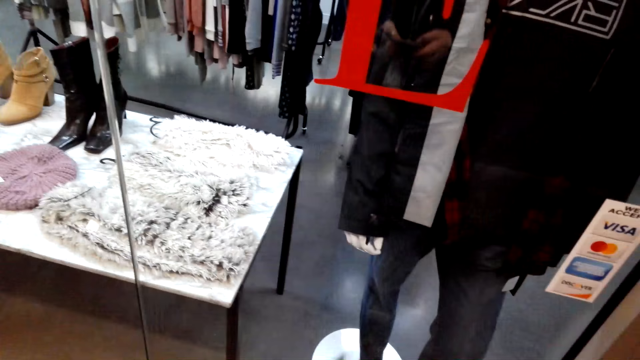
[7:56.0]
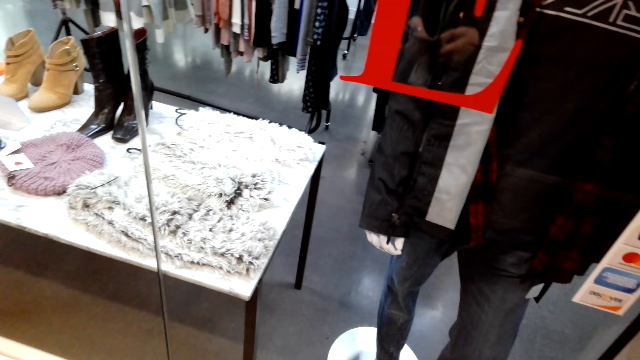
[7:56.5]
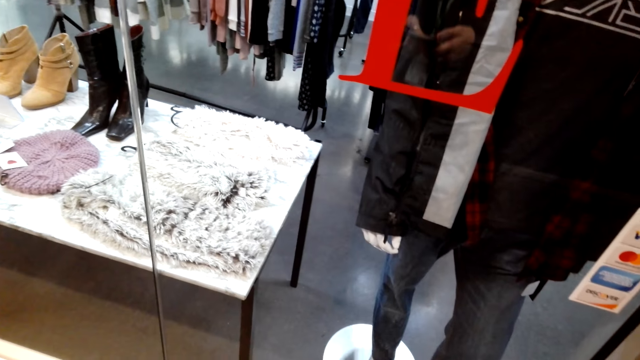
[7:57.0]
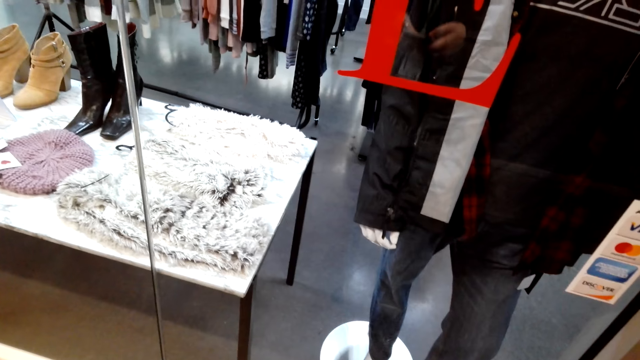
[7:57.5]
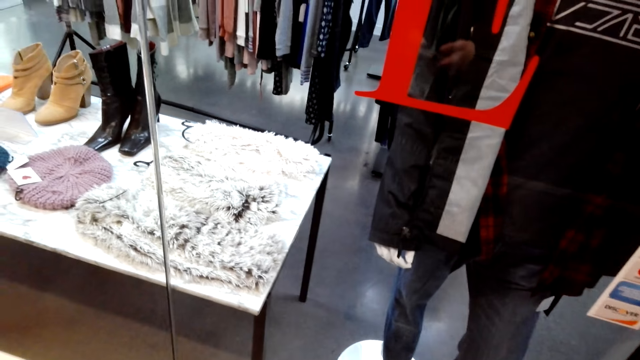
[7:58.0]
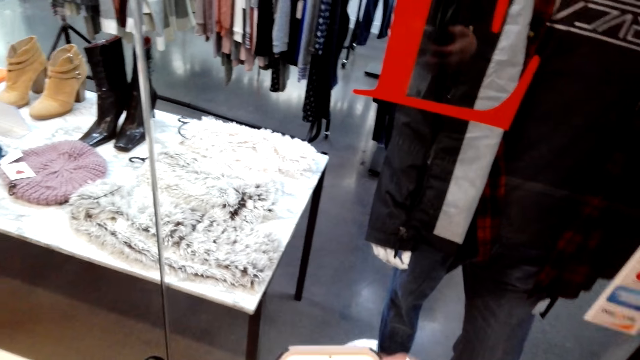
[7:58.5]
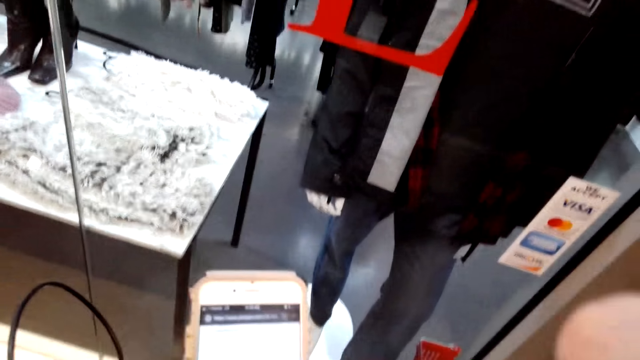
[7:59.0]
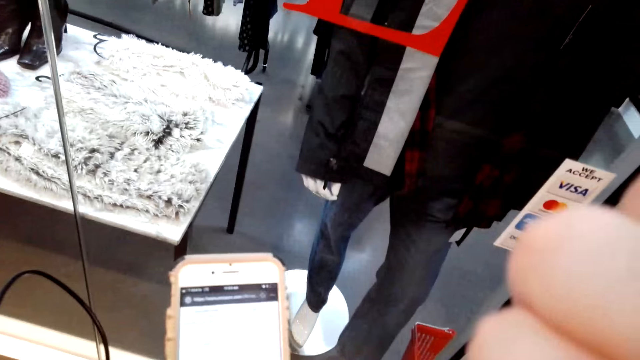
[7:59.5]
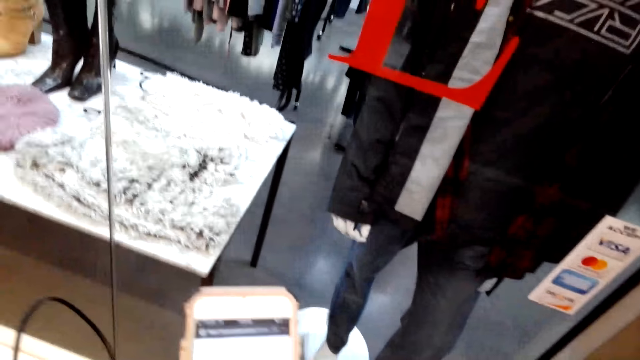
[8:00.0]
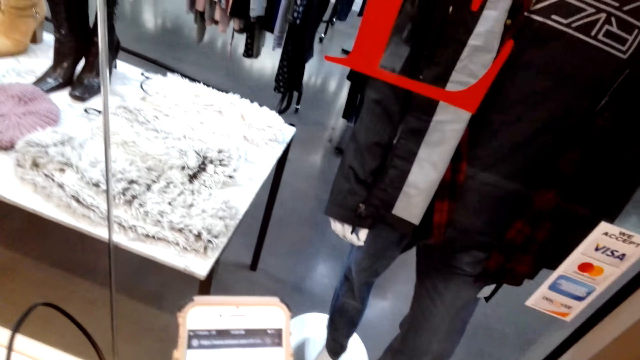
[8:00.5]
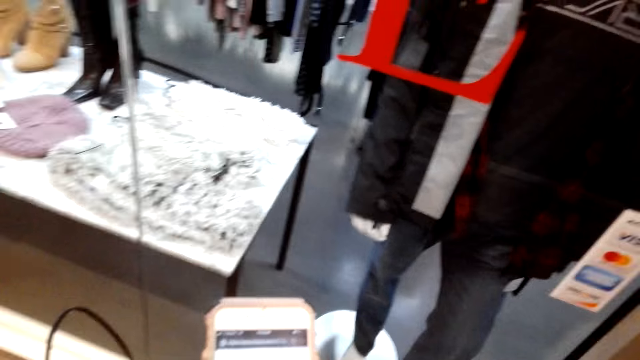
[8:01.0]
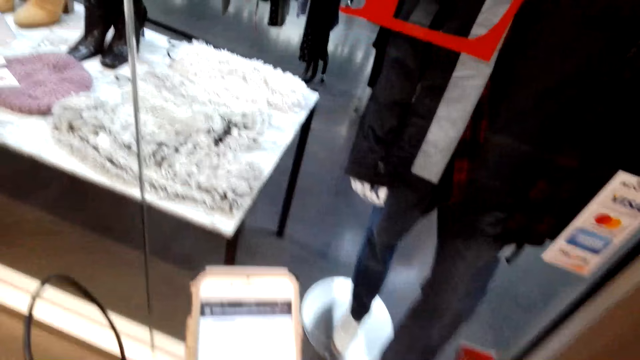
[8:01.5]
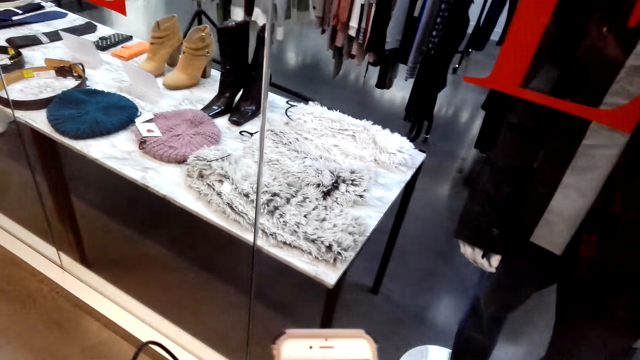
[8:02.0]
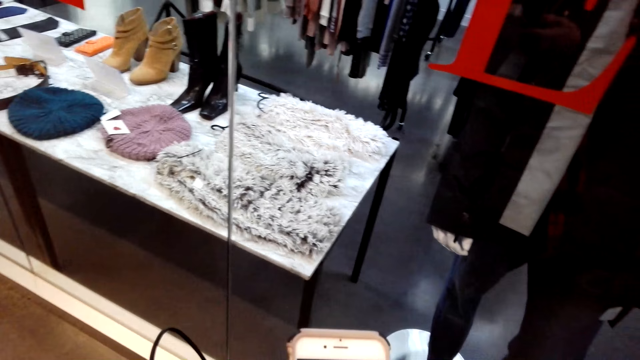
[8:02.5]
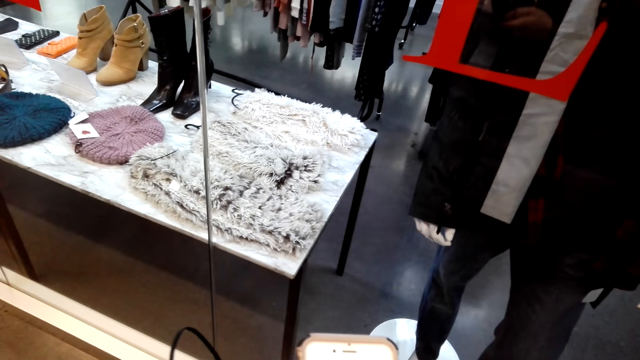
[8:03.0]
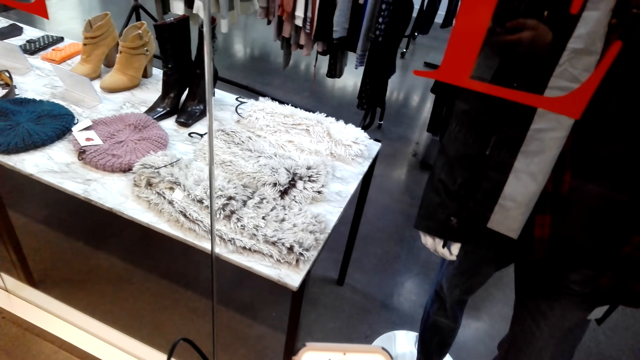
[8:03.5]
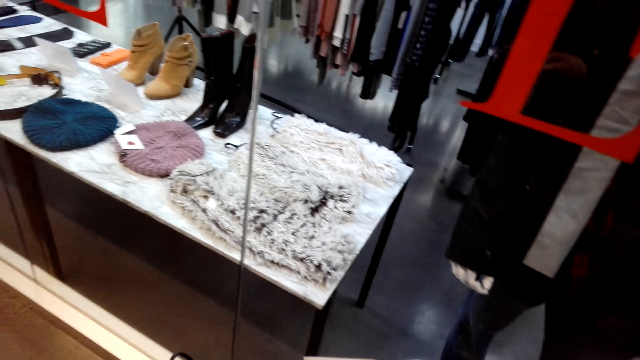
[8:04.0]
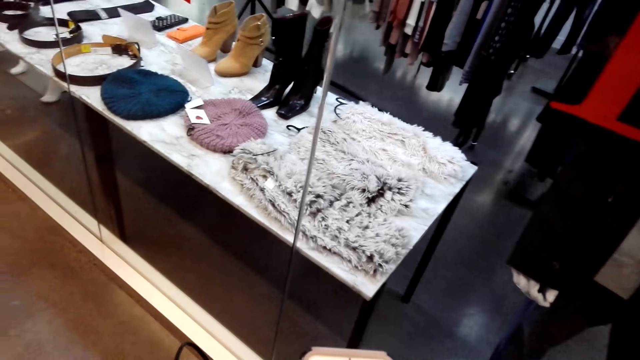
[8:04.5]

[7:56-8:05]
The camera wearer operates the phone in the shop.

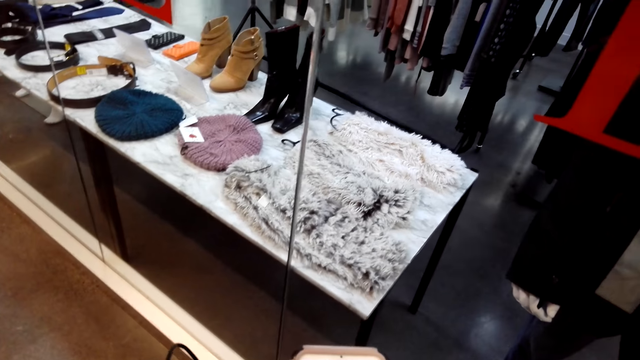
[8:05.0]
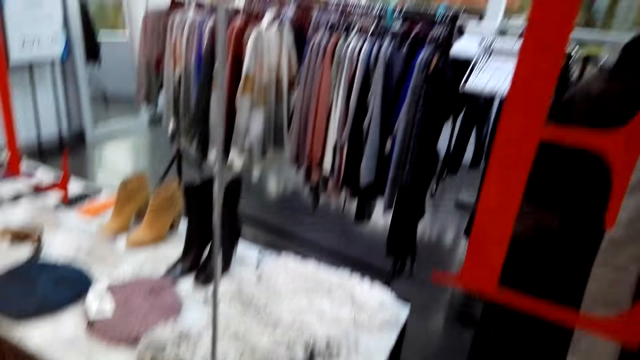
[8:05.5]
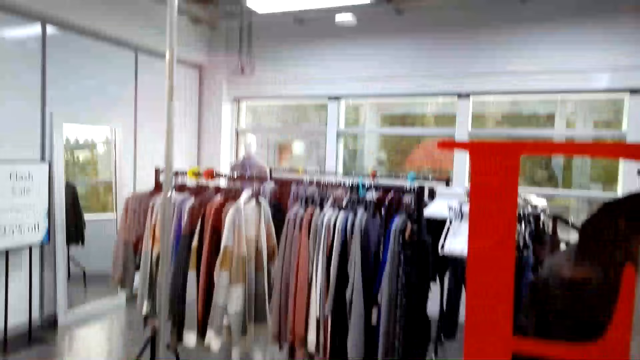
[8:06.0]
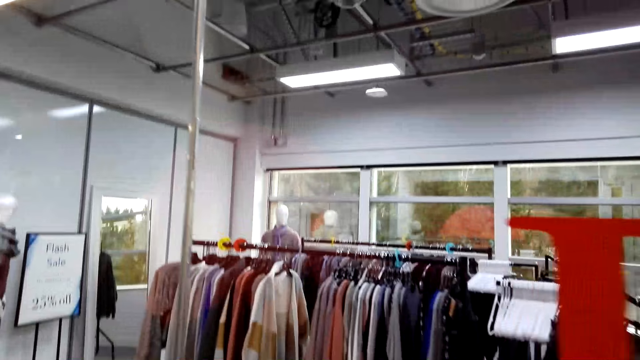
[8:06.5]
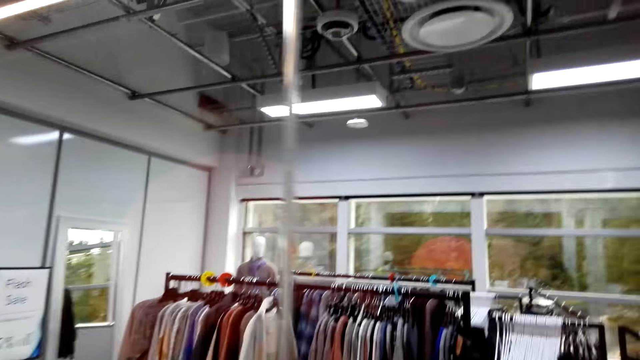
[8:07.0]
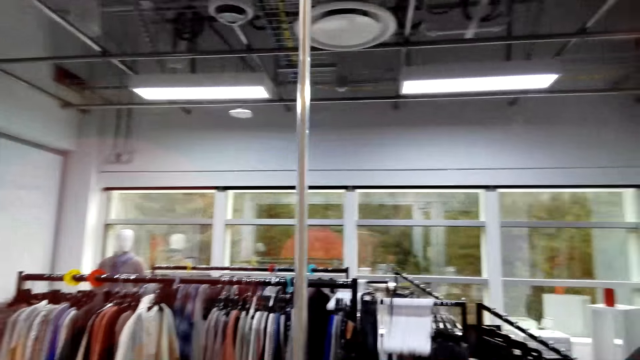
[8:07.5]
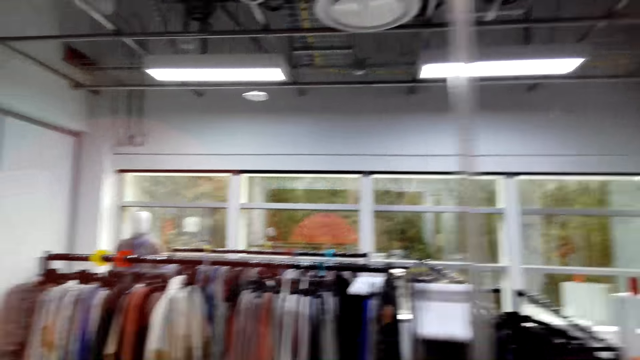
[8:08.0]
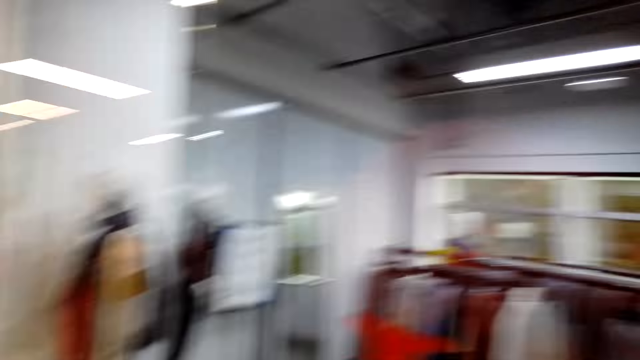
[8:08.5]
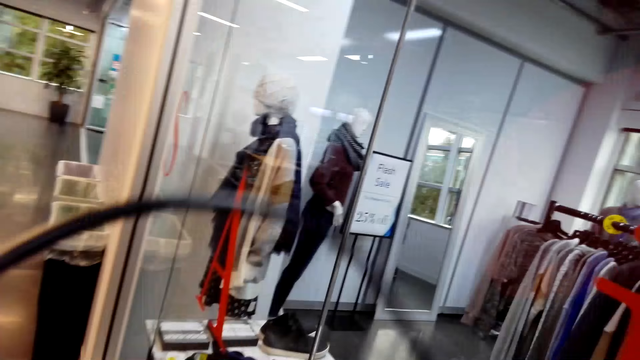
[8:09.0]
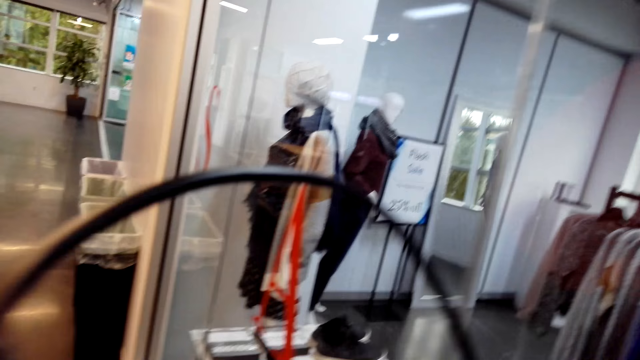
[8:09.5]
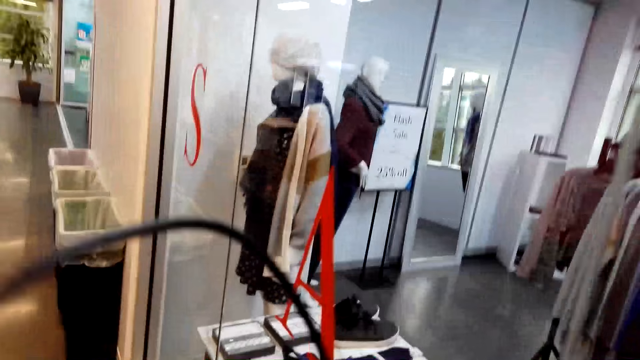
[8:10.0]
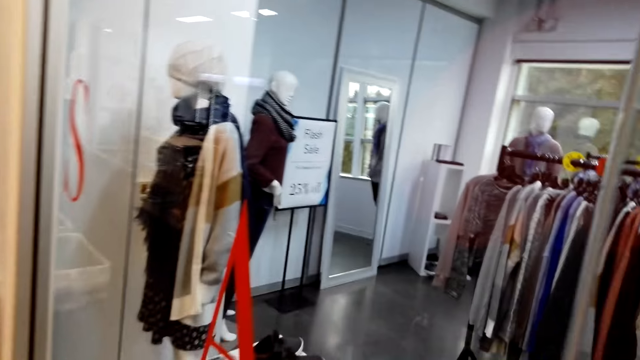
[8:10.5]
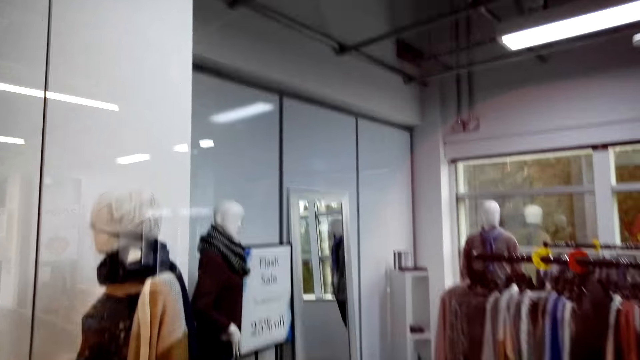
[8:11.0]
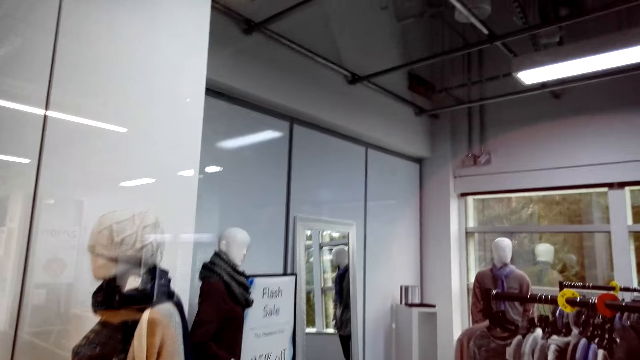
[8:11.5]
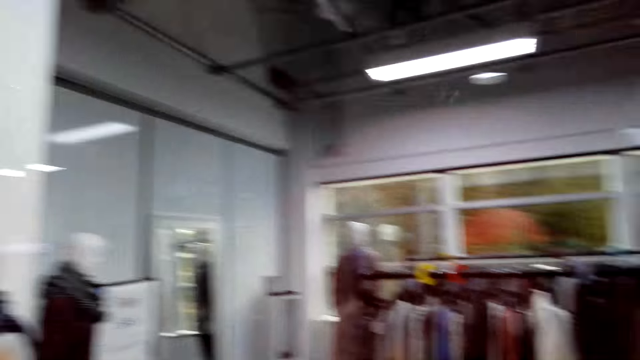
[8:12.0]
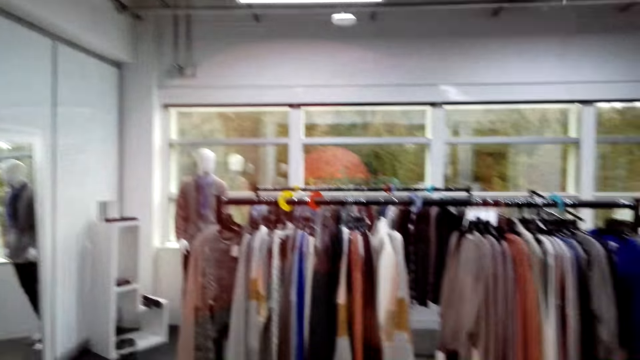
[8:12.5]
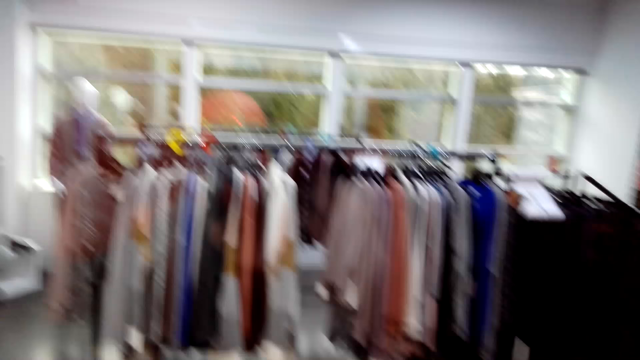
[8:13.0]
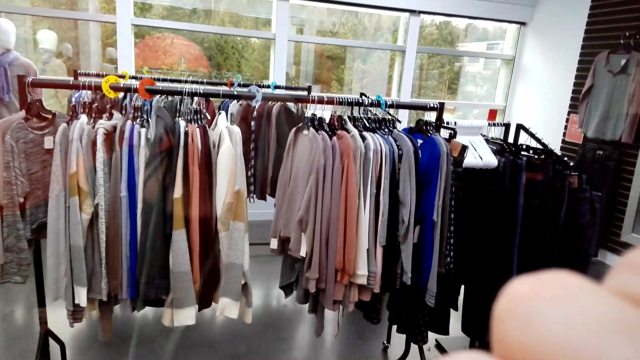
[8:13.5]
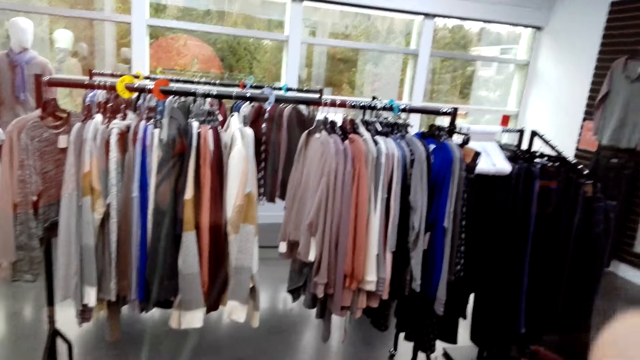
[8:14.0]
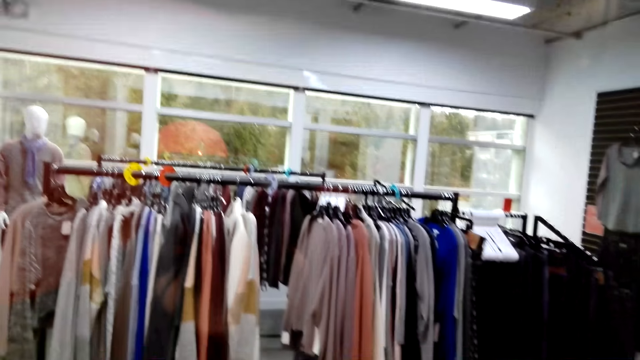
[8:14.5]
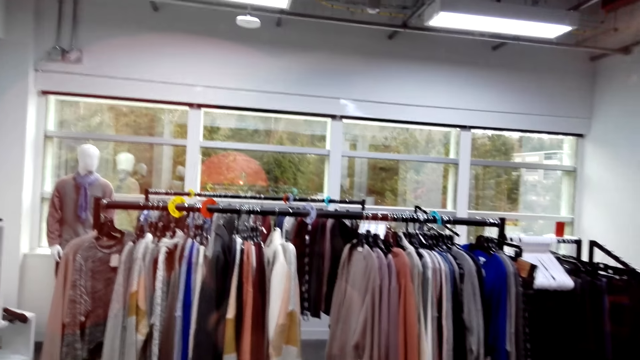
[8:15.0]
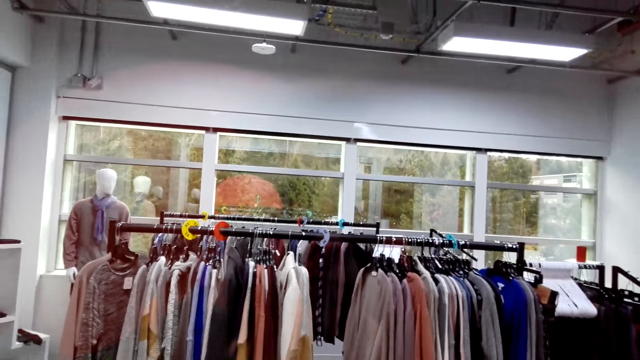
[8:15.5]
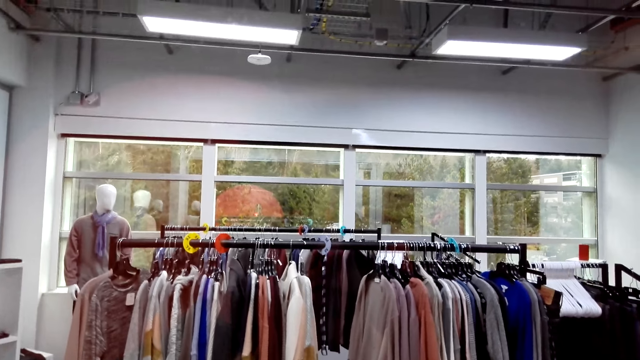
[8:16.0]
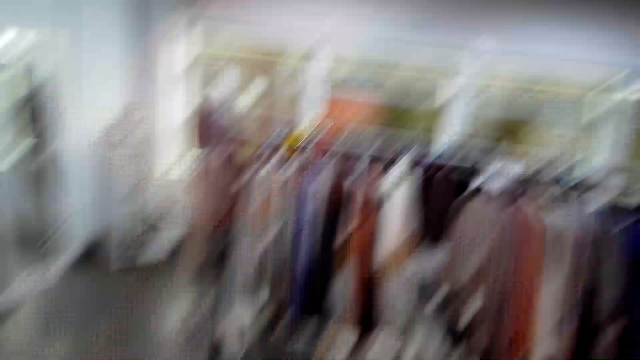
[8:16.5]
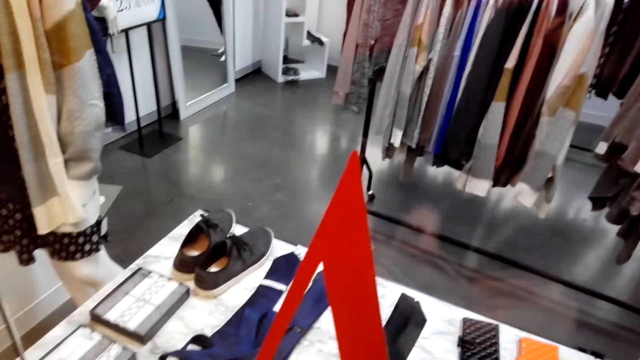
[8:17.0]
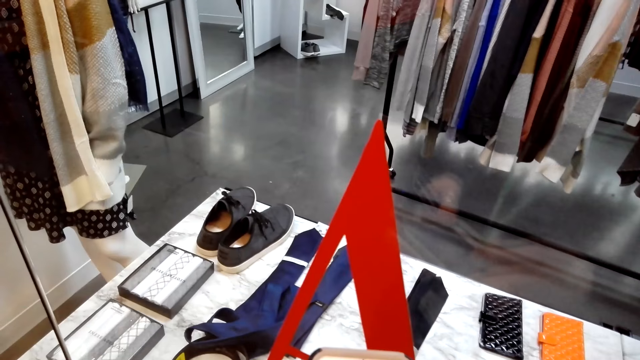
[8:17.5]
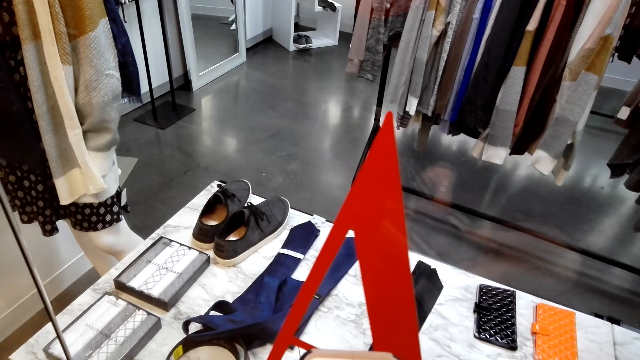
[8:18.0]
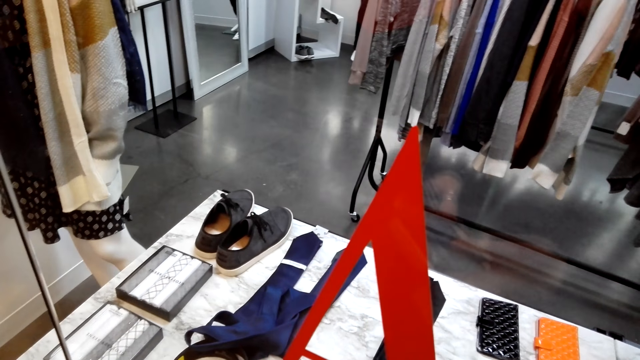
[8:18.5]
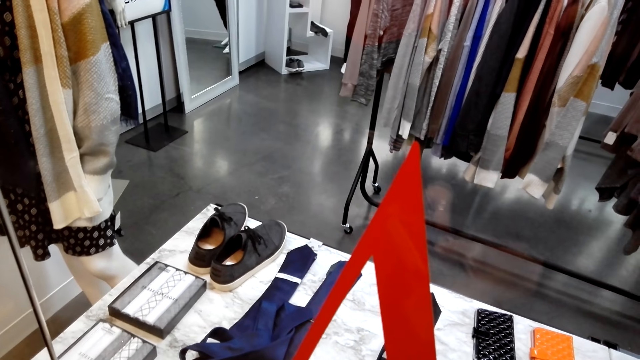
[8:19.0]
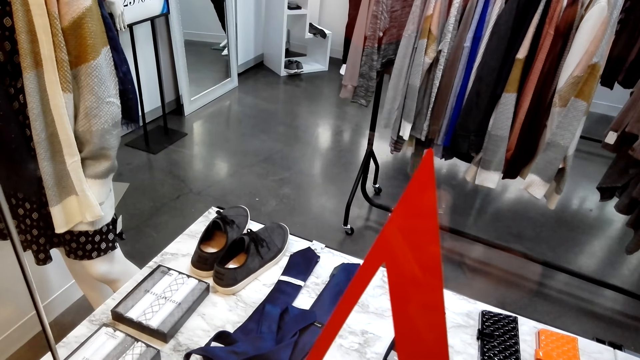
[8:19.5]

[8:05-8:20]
The camera wearer stares around the shop. They walk around the shop in the mall. They stare around the shop.
